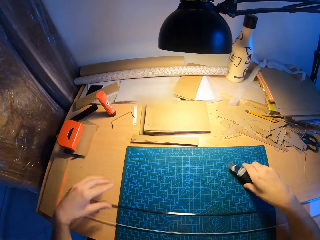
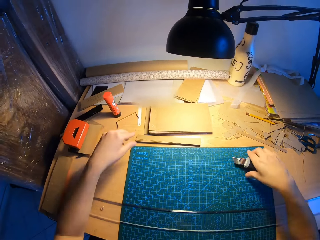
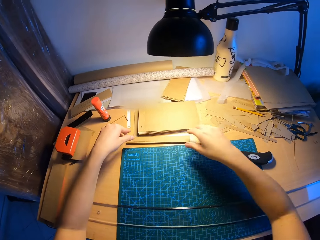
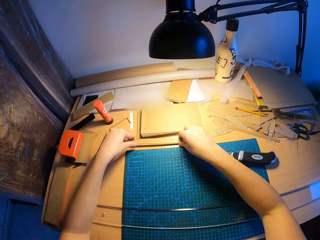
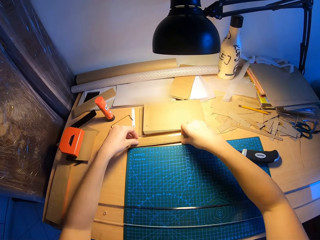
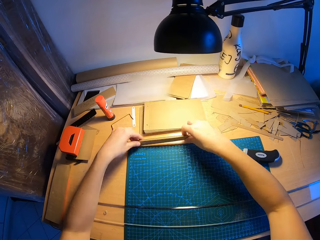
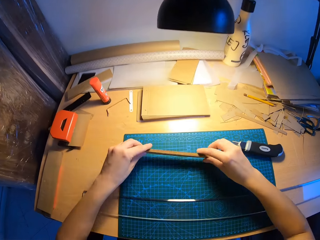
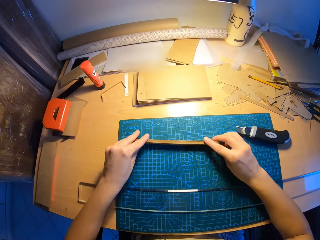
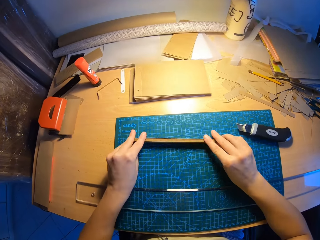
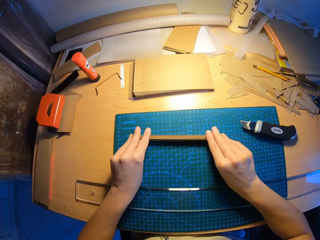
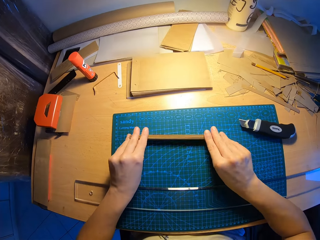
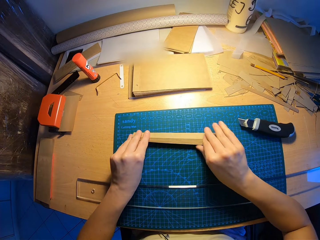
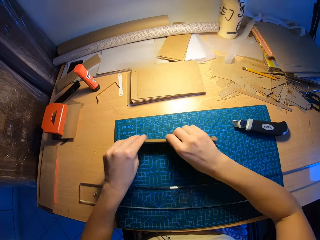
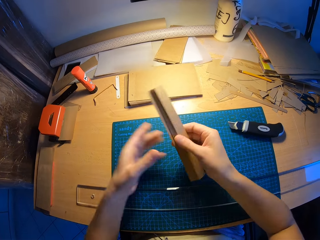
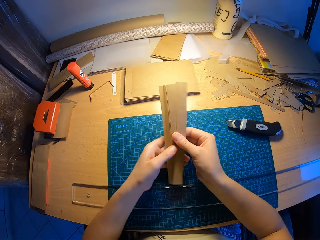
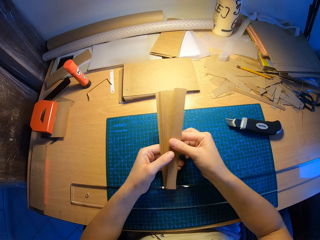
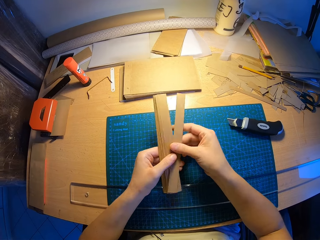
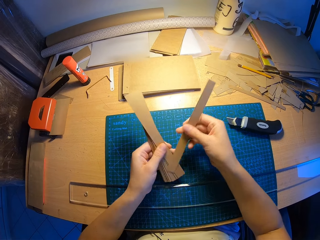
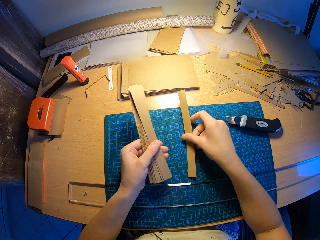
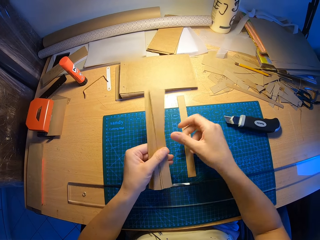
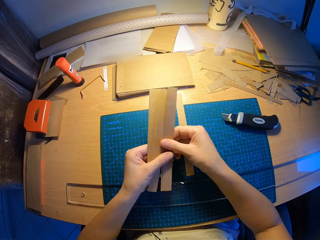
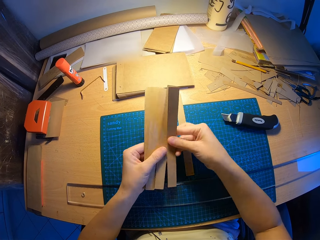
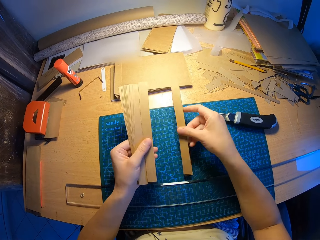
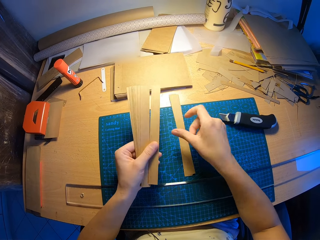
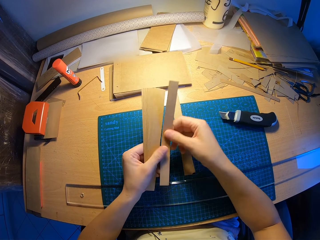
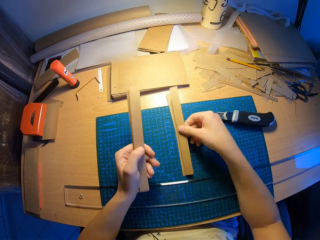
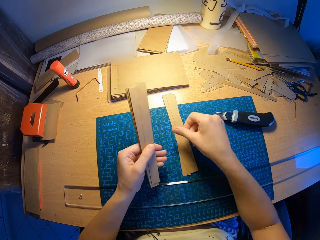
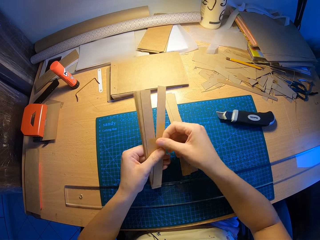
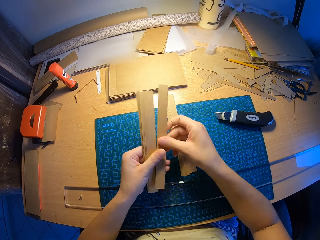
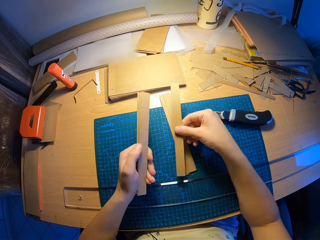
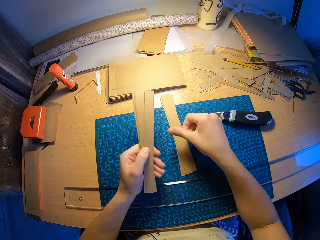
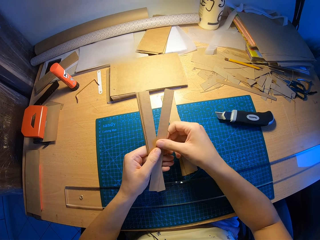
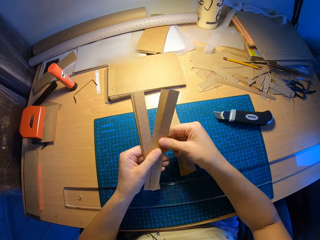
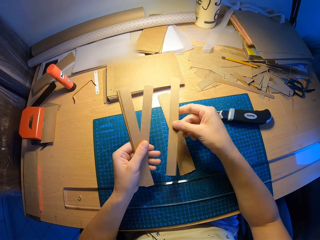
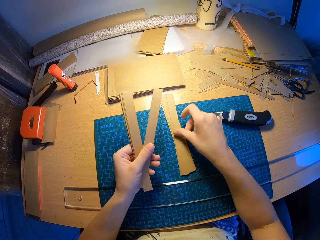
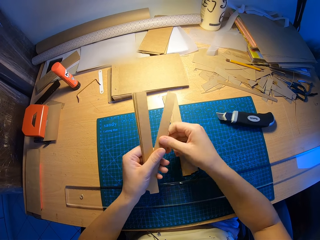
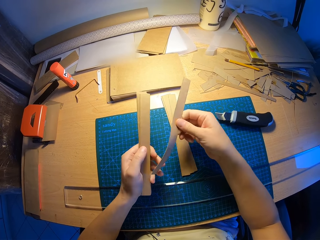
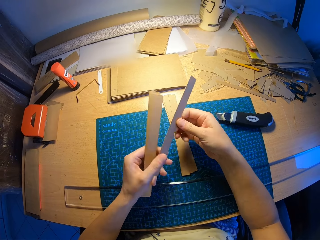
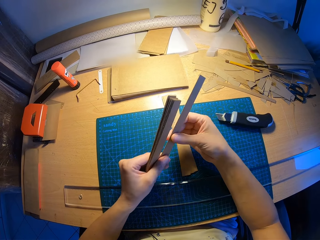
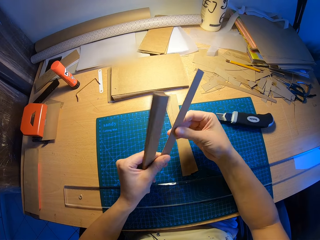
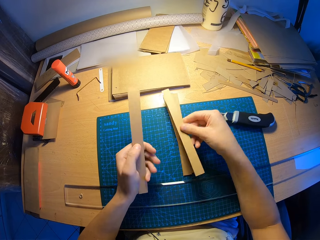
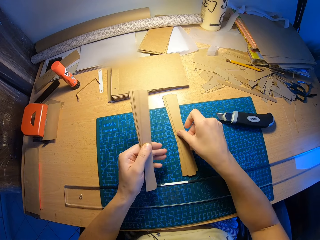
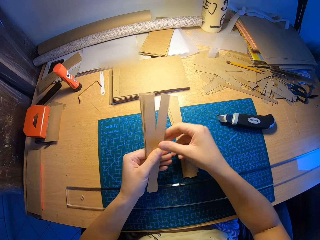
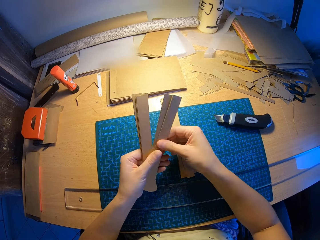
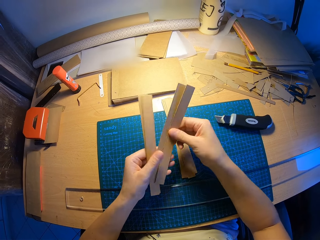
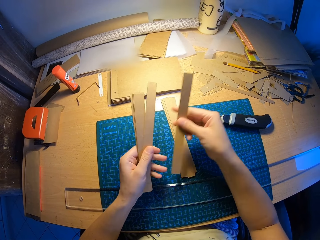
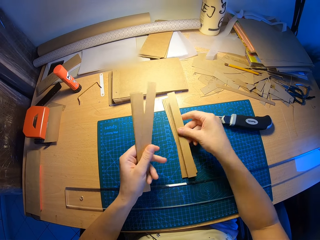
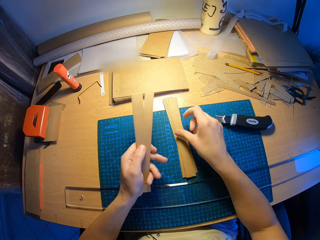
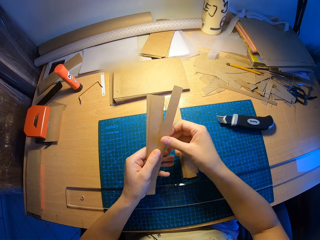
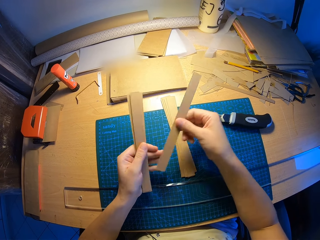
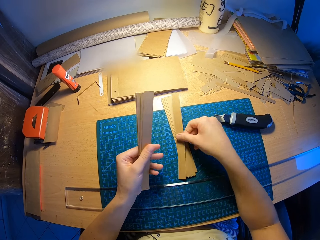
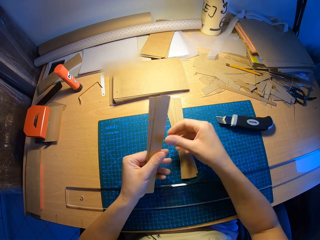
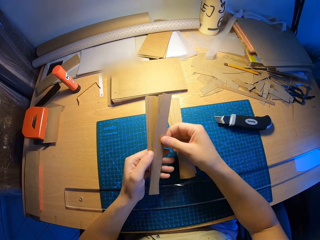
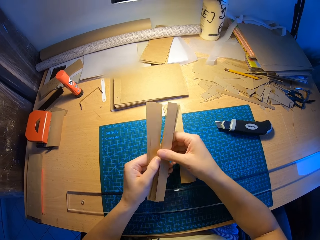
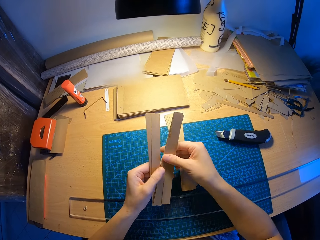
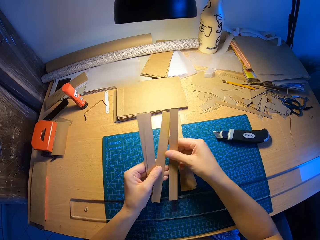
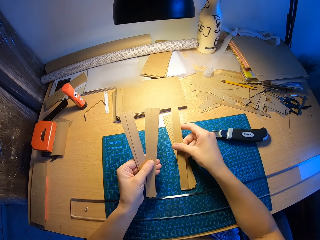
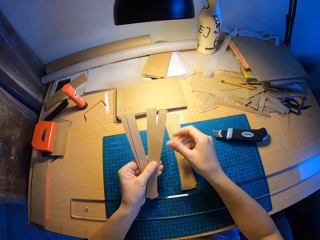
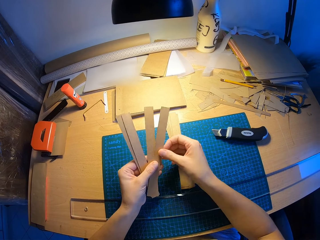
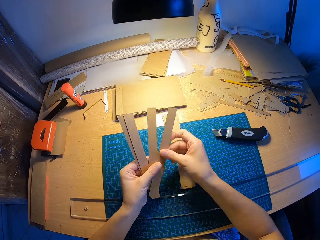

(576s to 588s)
The camera wearer moves the paper cutter on the table with his right hand. He picks up the stack of cut pieces of craft paper from the table with both hands. He arranges the stack of cut pieces of craft paper with both hands. He counts the cut pieces of craft paper with his right hand.

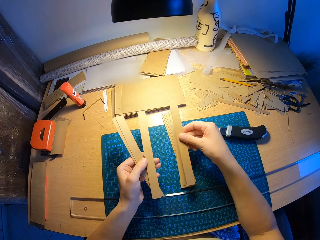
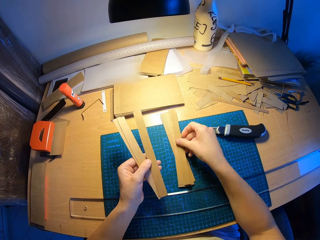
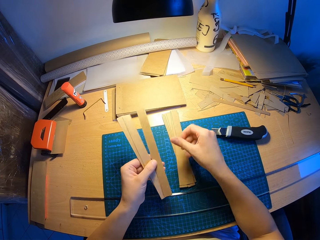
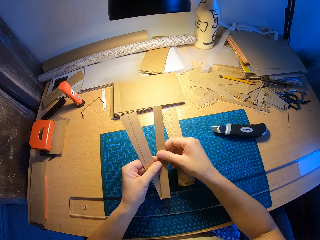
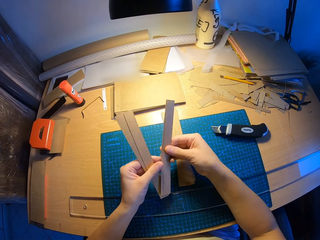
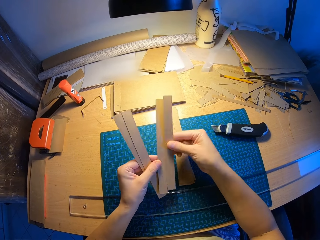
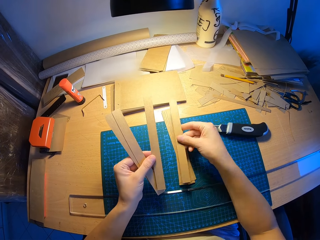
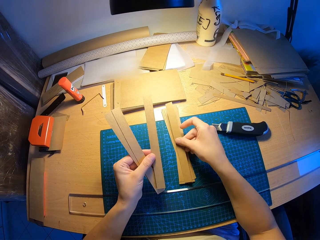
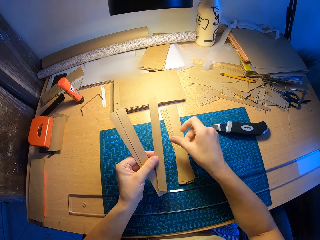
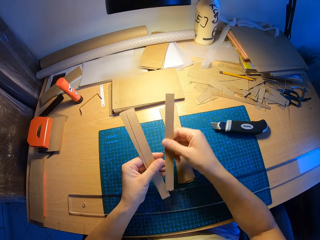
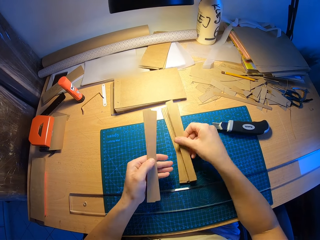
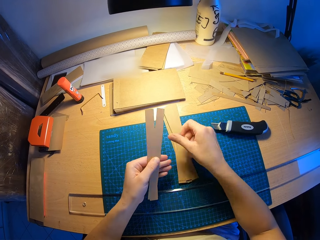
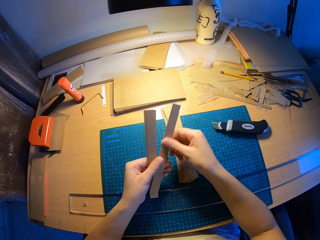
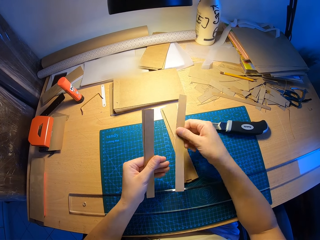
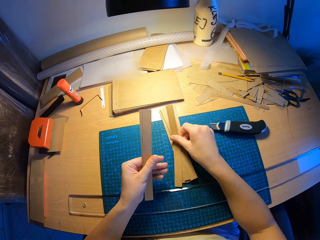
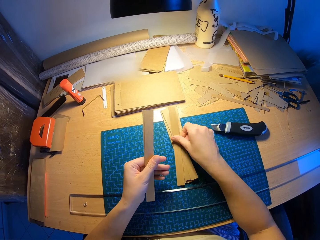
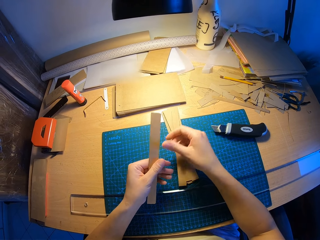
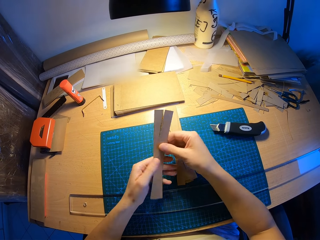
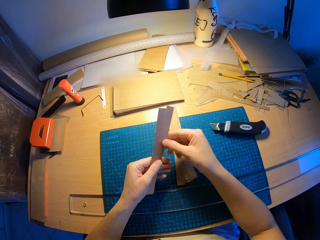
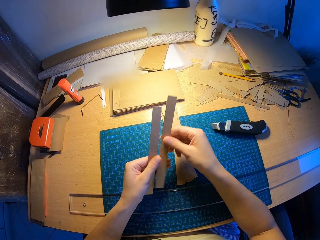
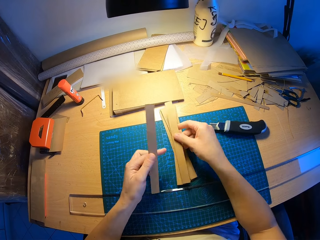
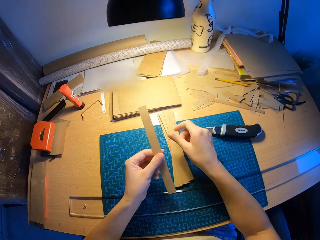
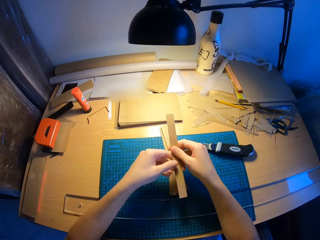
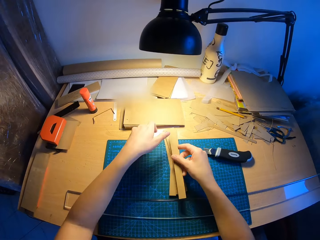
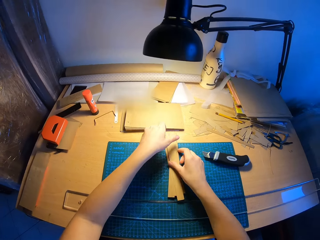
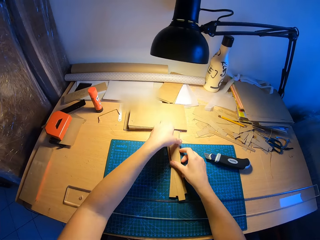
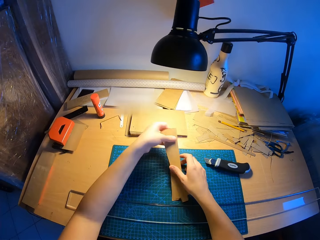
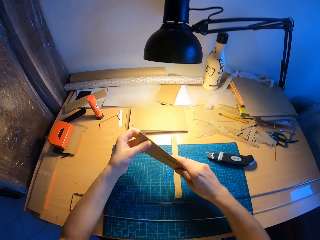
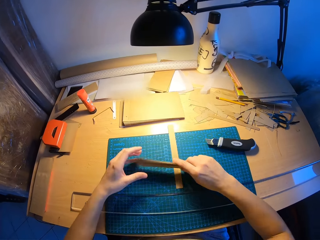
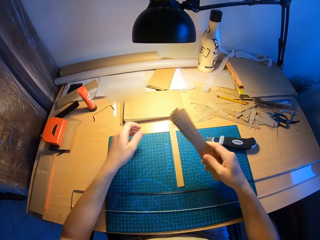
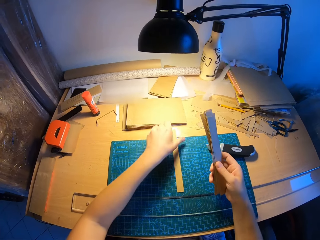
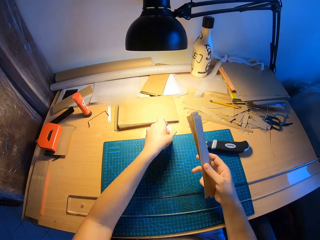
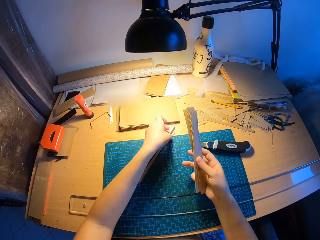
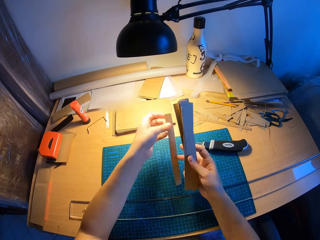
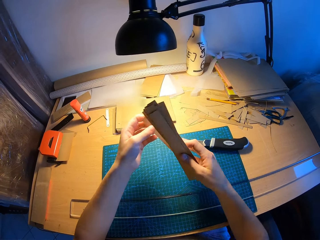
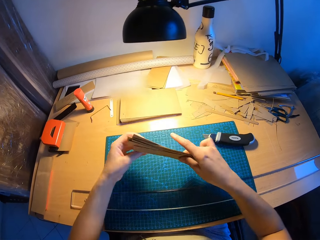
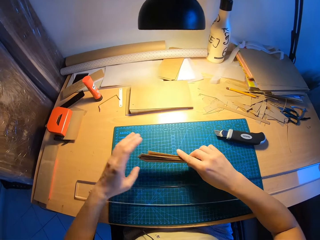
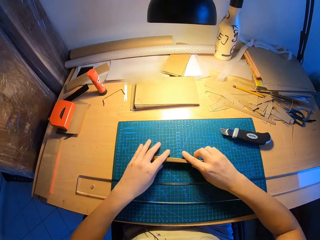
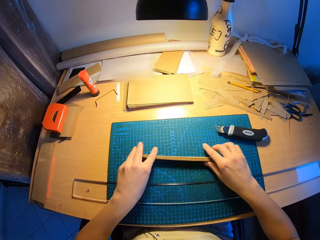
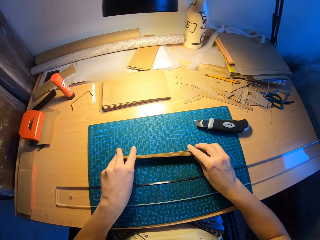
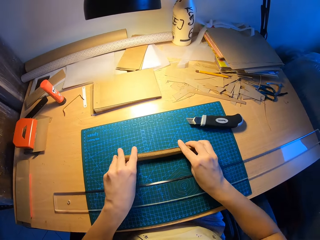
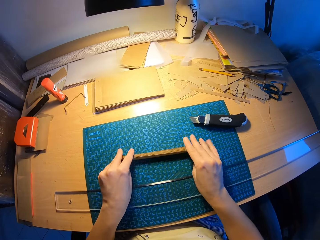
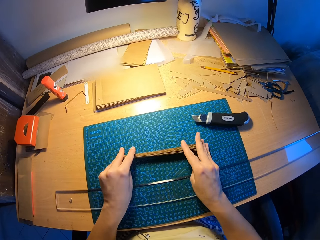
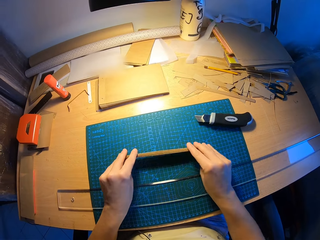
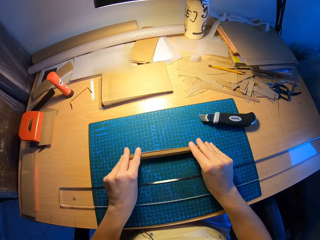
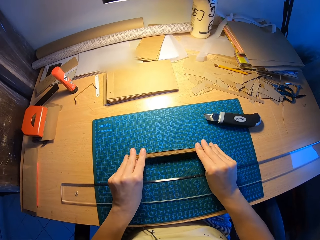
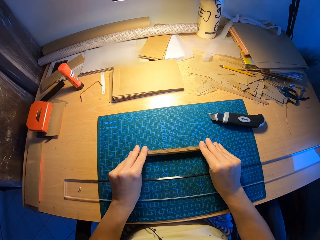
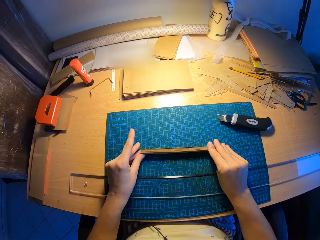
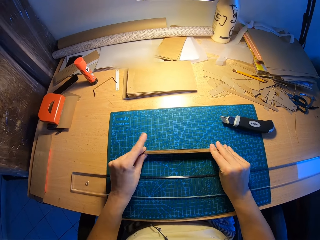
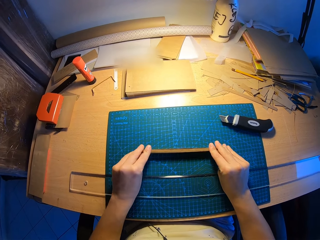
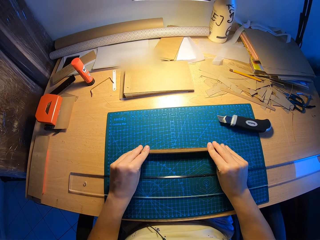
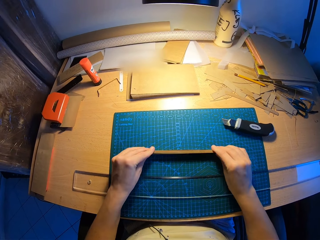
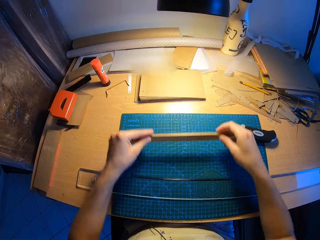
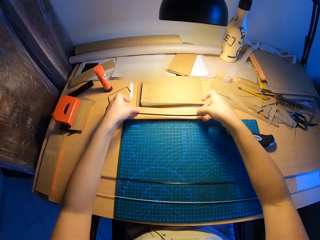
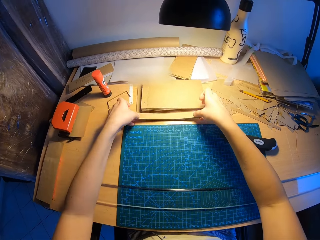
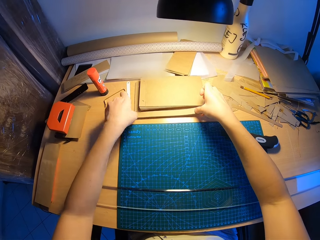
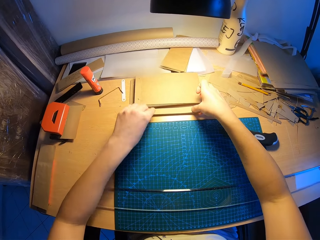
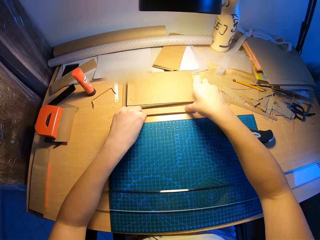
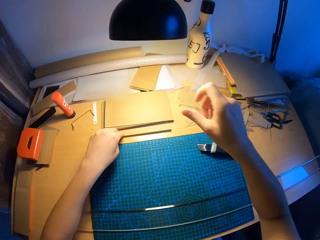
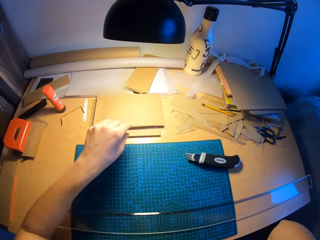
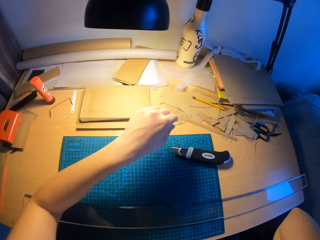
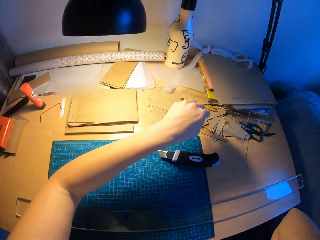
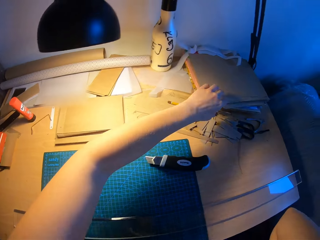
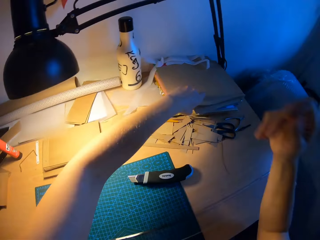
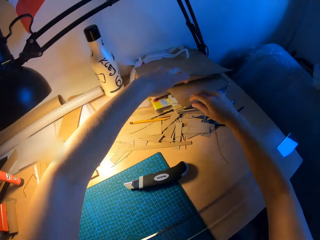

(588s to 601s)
The camera wearer arranges the stack of cut pieces of craft paper with both hands. He places the stack of cut pieces of craft paper on the table. He touches his face with his right hand.
